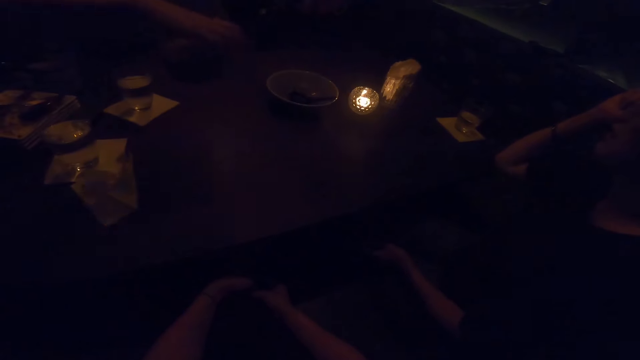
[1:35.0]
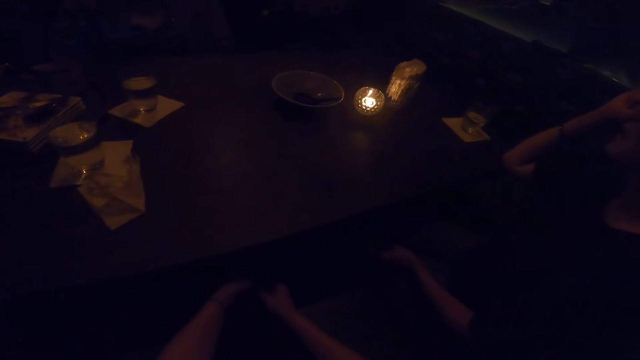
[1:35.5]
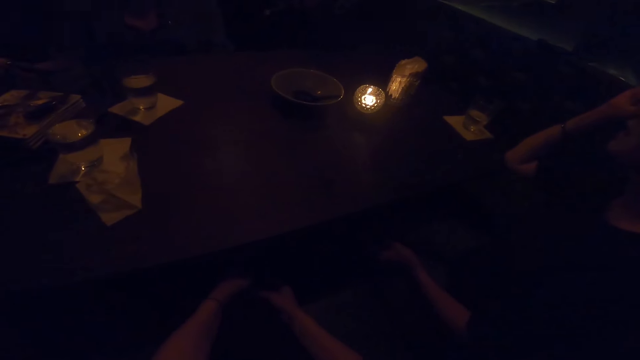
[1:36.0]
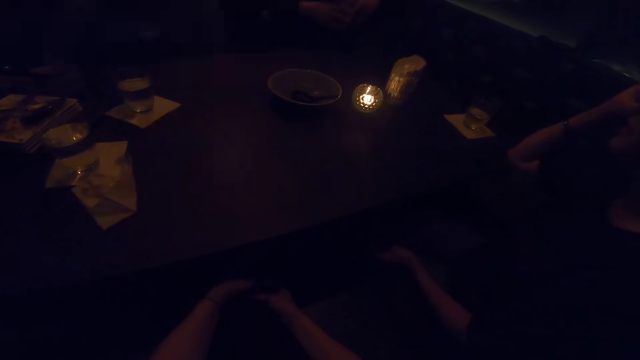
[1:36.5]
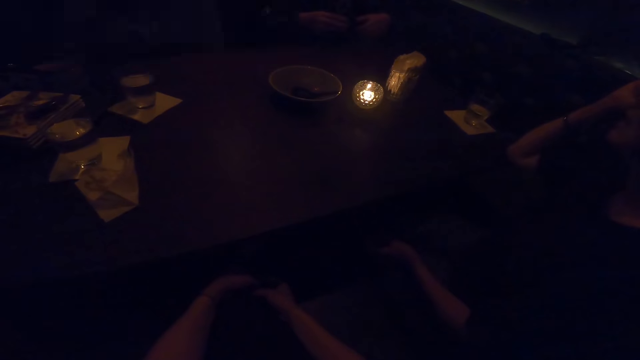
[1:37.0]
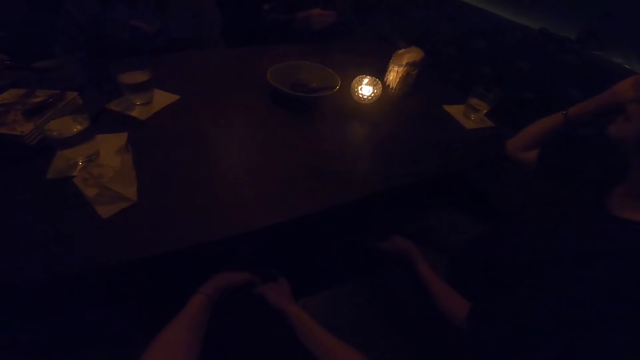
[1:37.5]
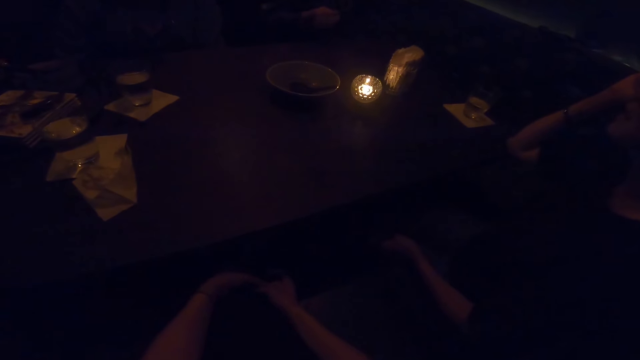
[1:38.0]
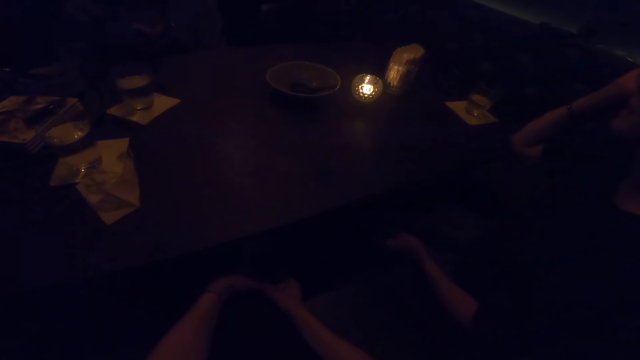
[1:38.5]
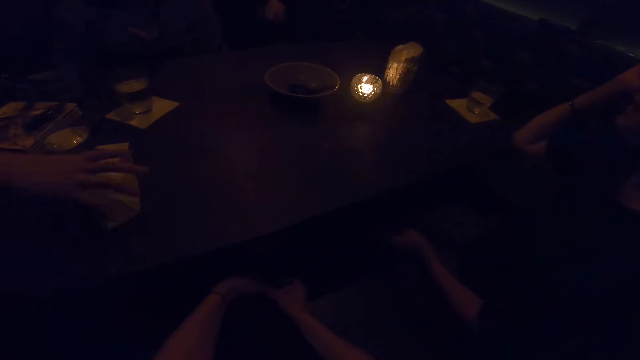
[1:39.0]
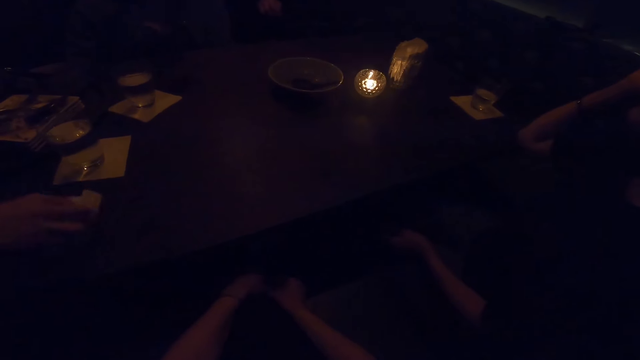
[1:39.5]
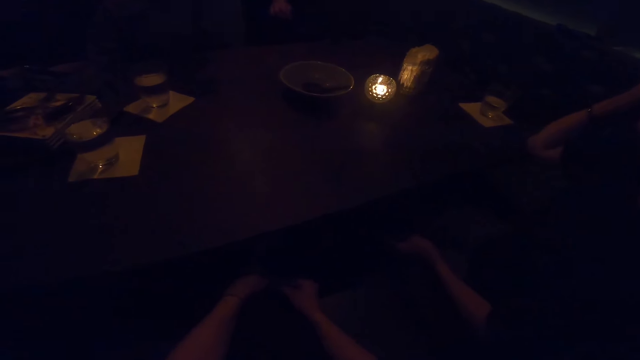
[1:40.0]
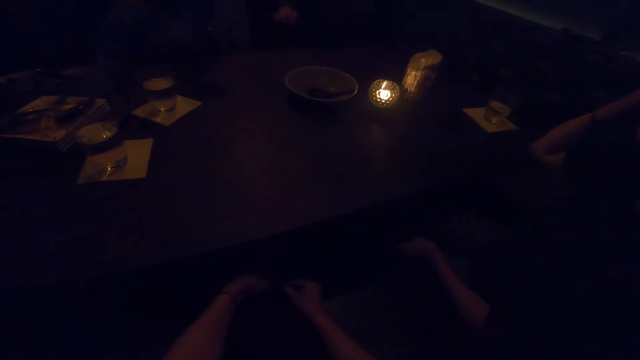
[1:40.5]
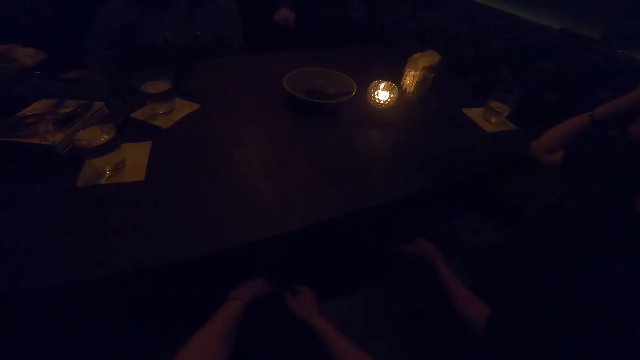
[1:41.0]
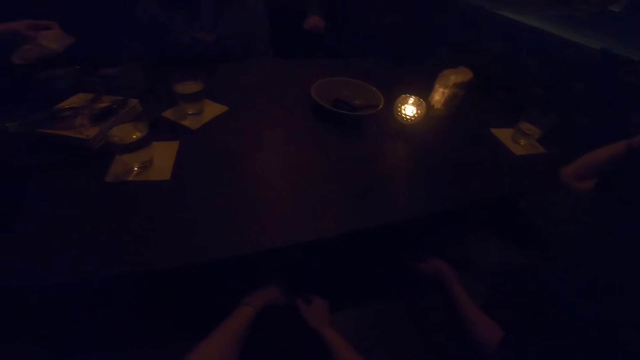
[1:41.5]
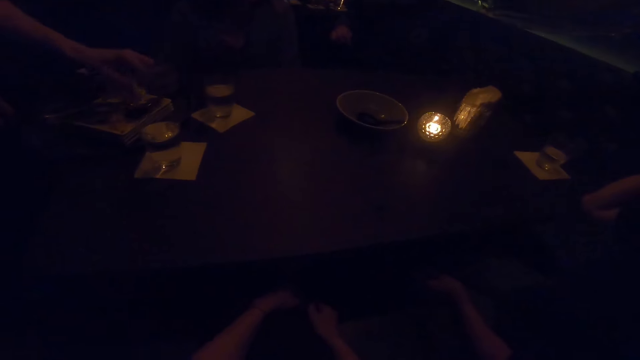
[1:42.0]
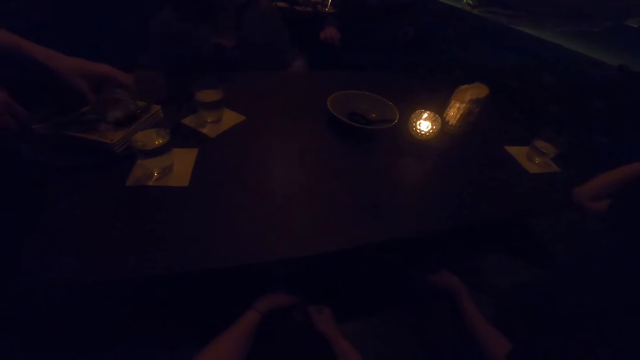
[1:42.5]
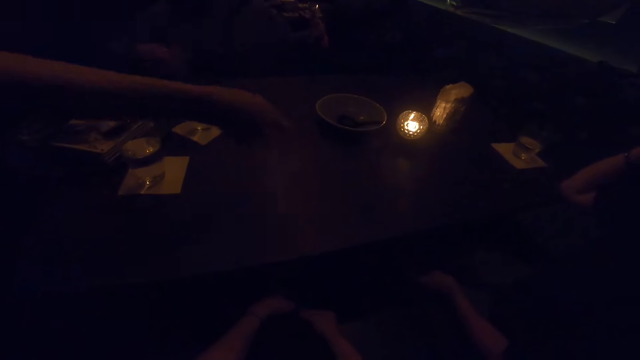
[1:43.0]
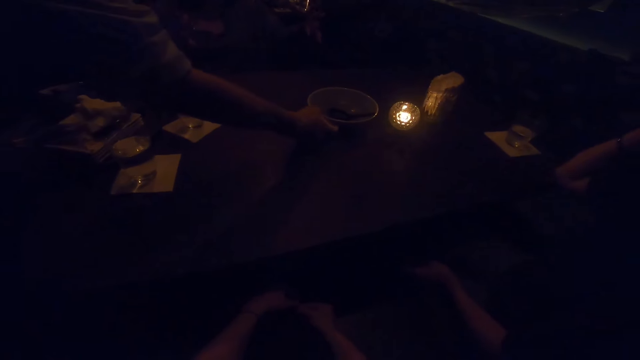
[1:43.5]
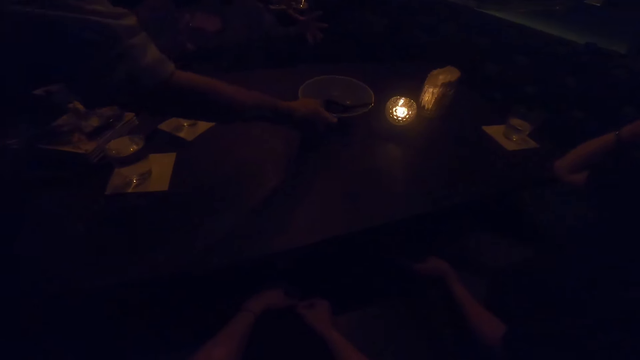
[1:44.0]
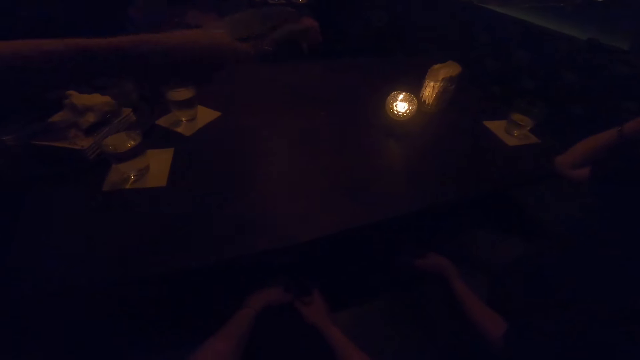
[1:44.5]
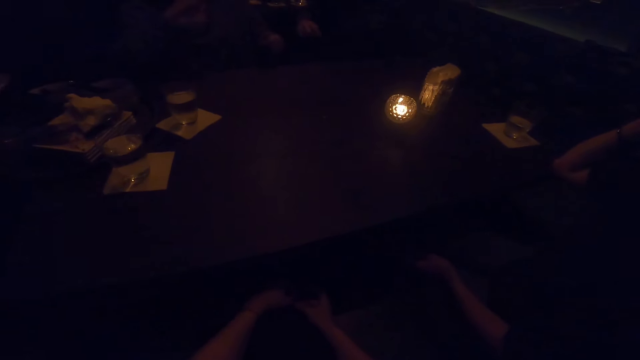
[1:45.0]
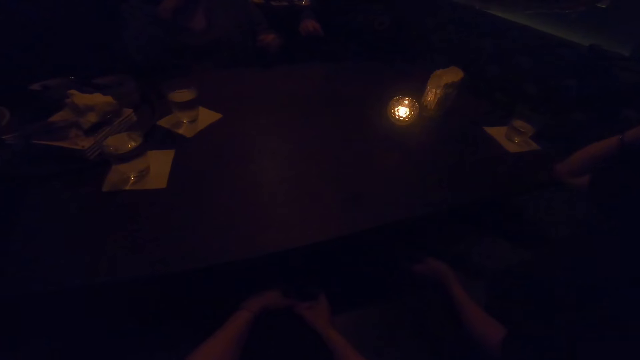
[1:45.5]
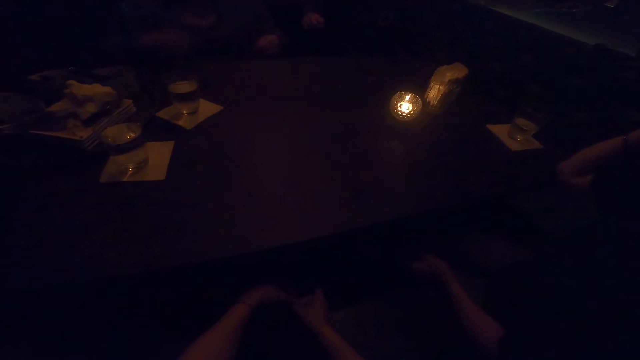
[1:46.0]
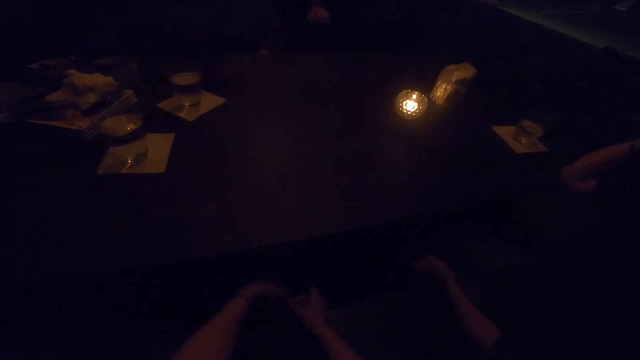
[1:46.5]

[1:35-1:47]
The waiter picks up the bowl from the table with his right hand. The other woman speaks to the first woman. The waiter picks up a tissue paper on the table with his right hand and puts the tissue paper in the plate on the tray with his left hand. The waiter picks up a bowl from the table with his right hand and puts the bowl on the tray with his right hand.

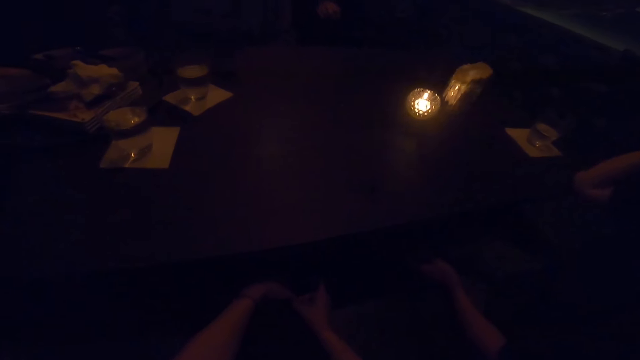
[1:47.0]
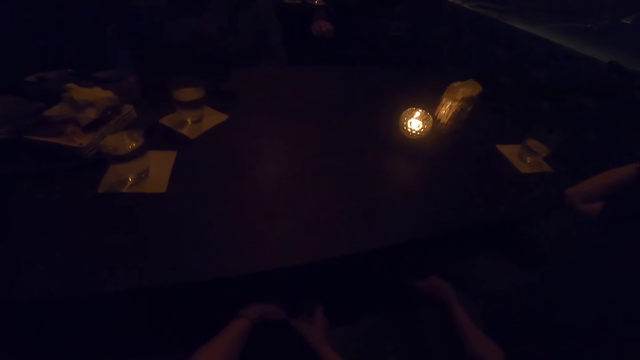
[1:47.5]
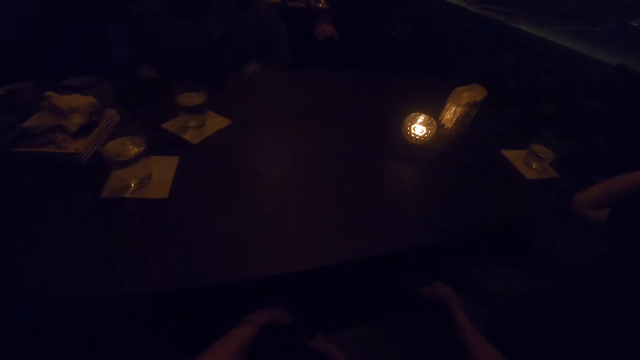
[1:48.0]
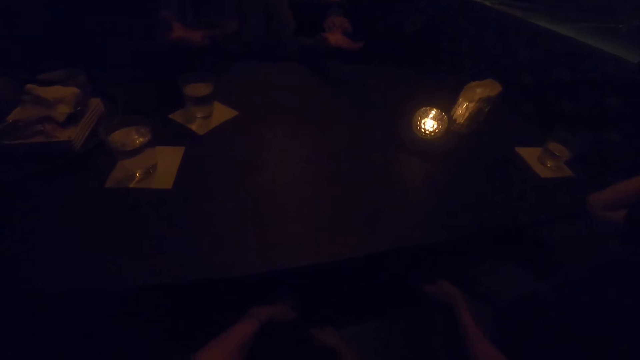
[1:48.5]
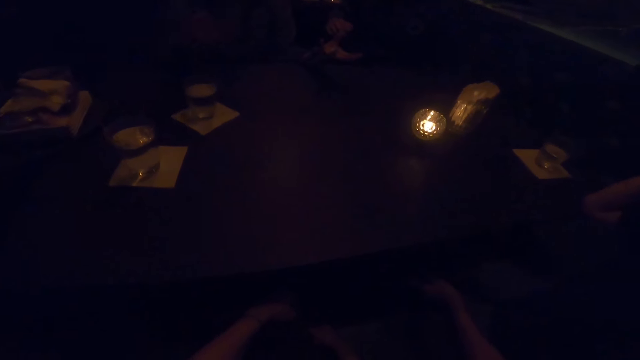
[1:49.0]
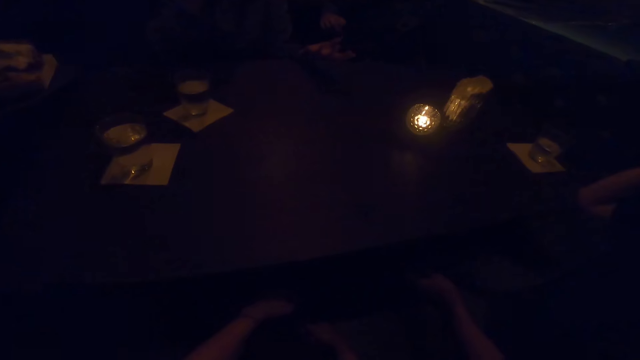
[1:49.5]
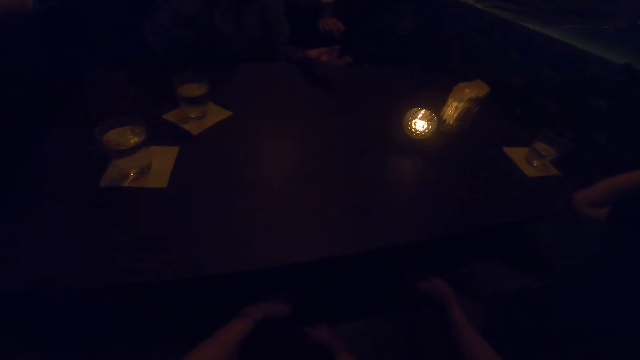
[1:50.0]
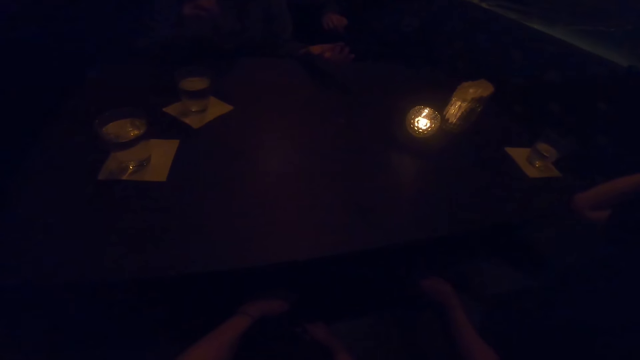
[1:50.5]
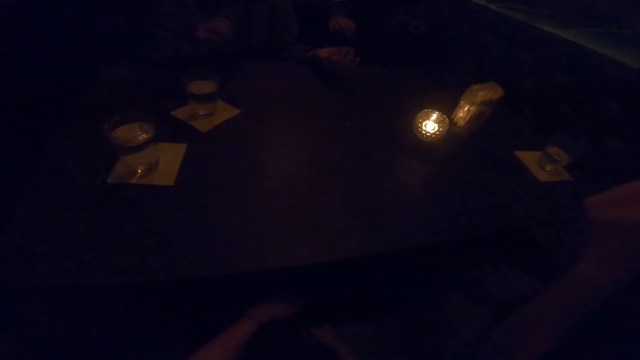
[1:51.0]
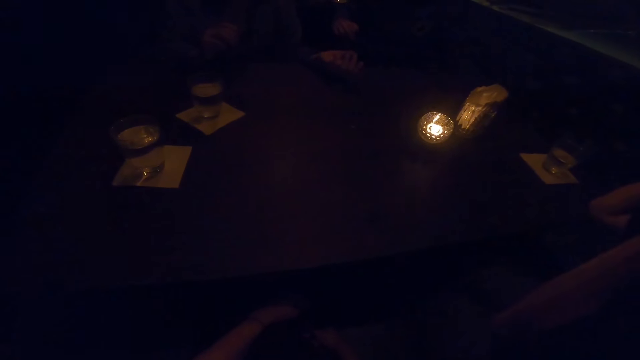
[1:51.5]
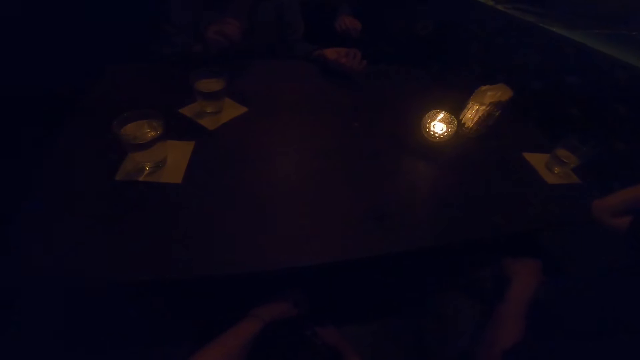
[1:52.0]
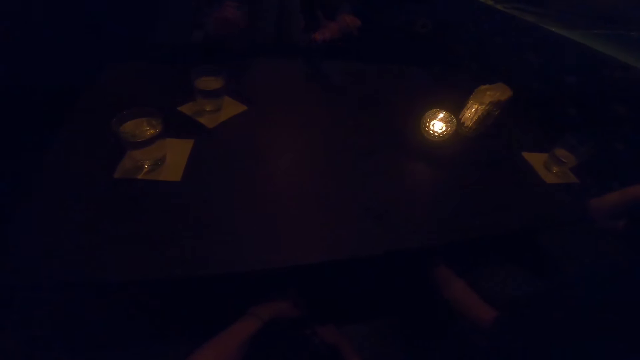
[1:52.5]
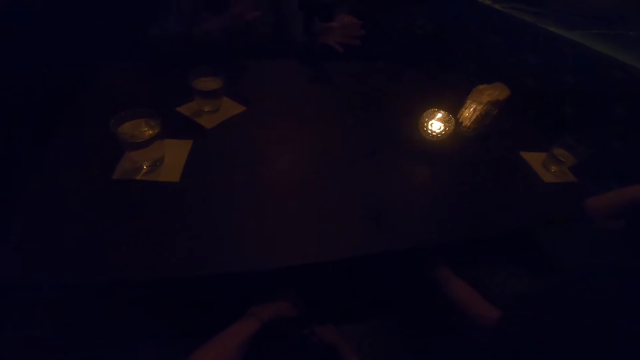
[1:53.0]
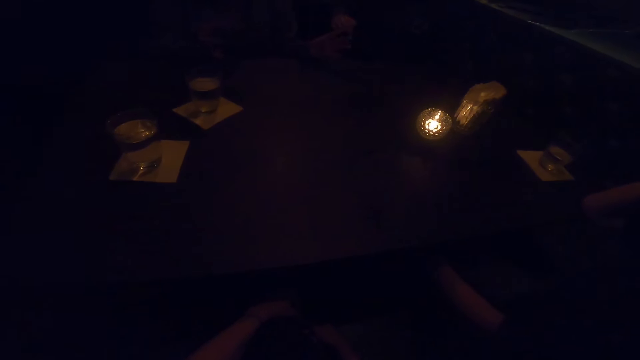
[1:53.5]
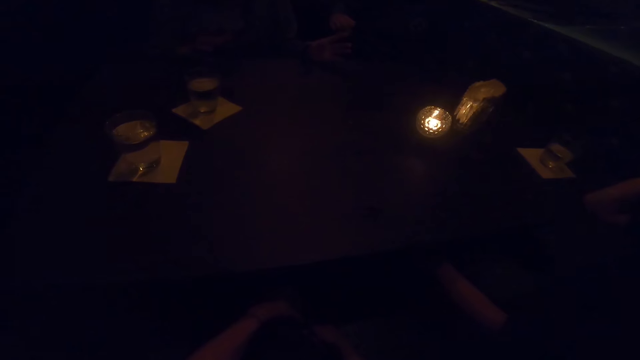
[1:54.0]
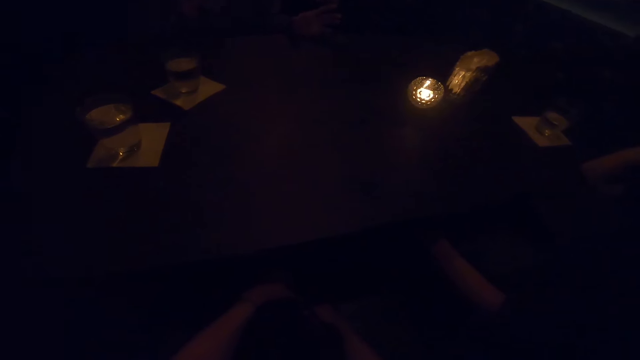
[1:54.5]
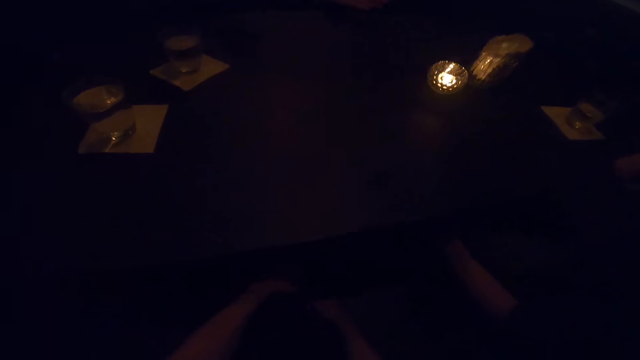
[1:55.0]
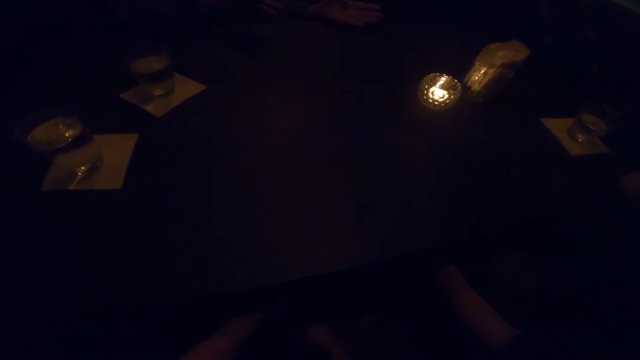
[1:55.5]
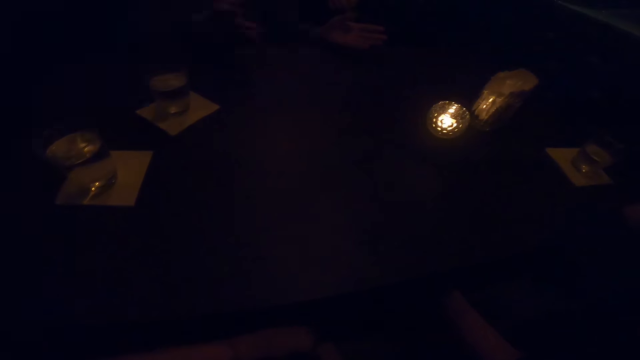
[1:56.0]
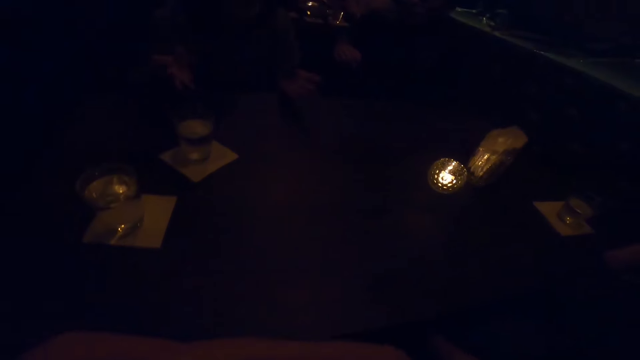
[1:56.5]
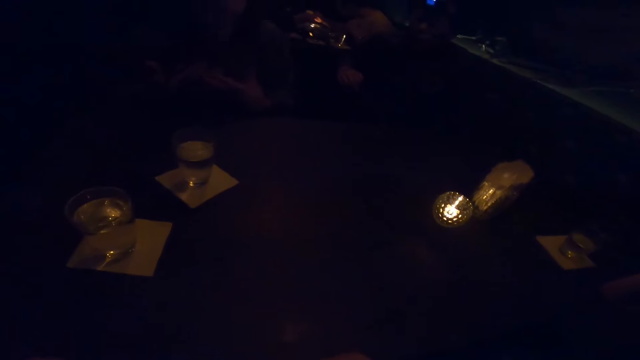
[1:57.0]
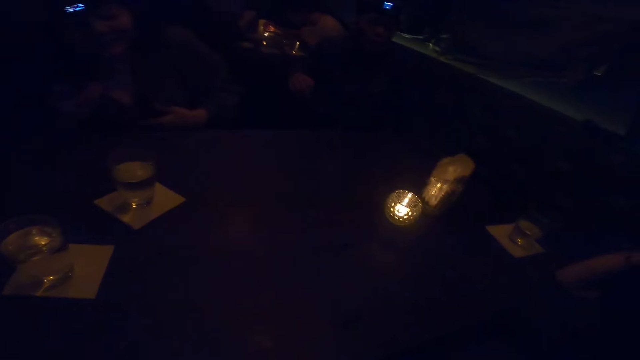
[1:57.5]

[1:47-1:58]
The waiter carries the tray with the dishes with both hands. The other woman makes gestures with her hands and converses with the camera wearer, the first woman and the man. The first woman raises her left hand.
